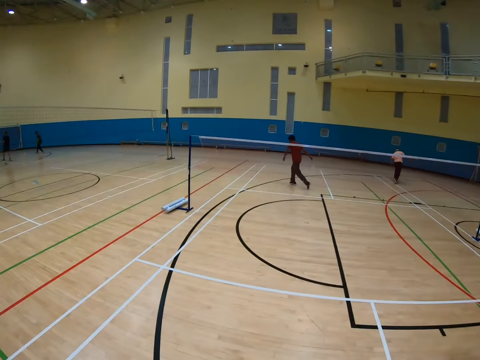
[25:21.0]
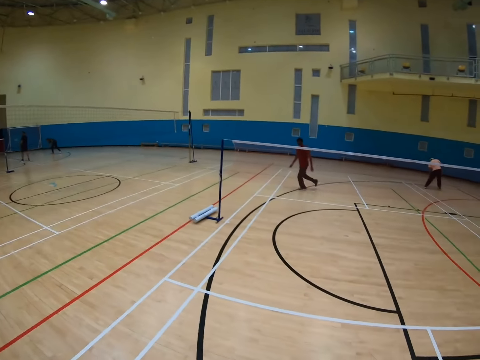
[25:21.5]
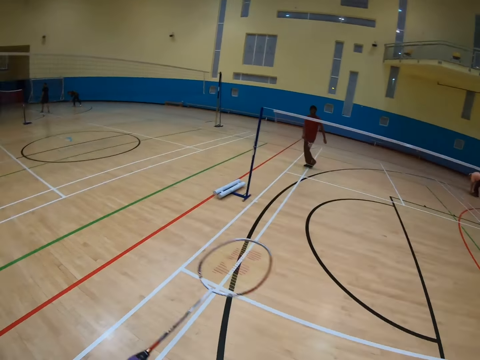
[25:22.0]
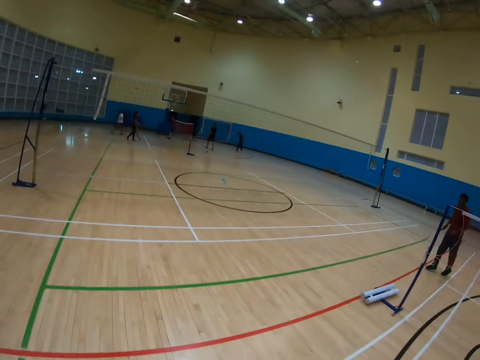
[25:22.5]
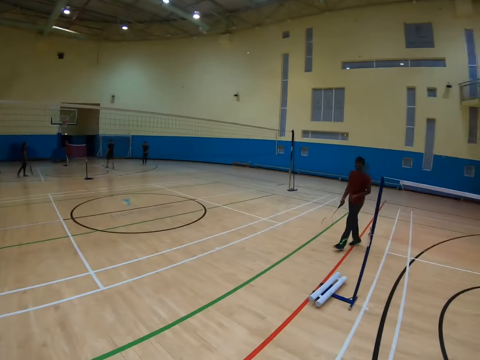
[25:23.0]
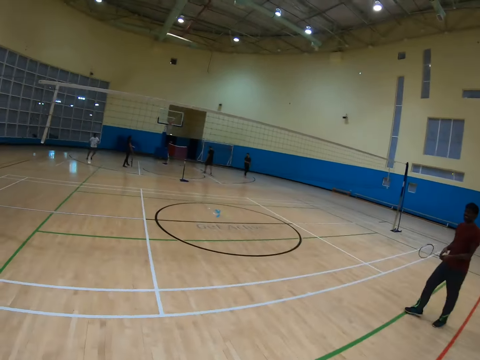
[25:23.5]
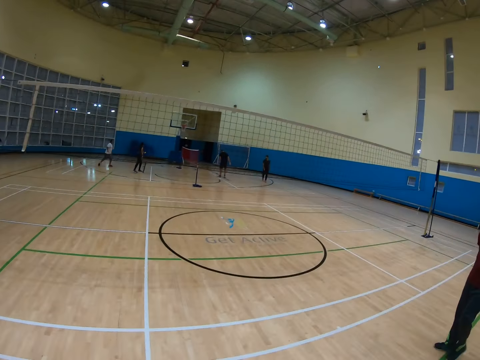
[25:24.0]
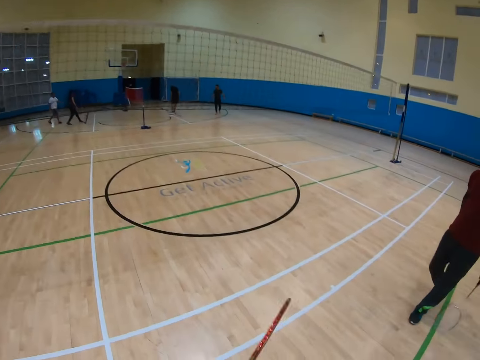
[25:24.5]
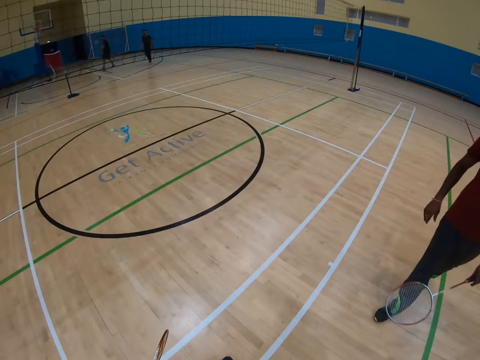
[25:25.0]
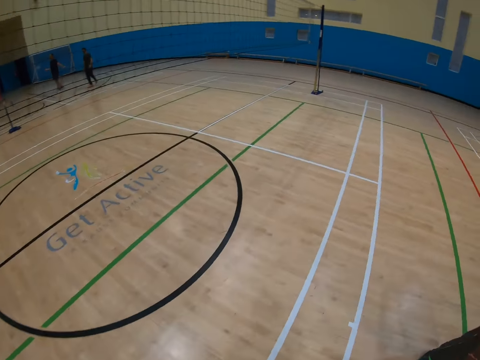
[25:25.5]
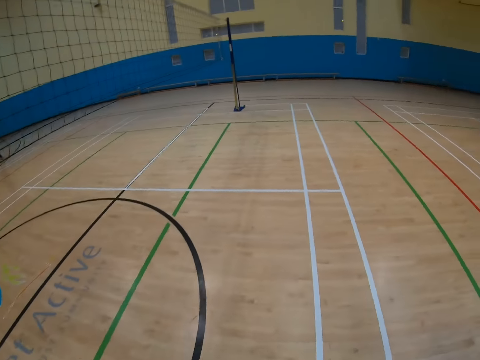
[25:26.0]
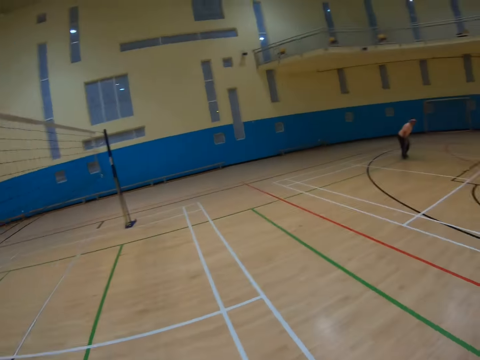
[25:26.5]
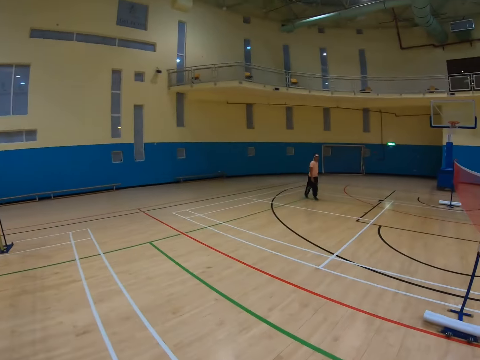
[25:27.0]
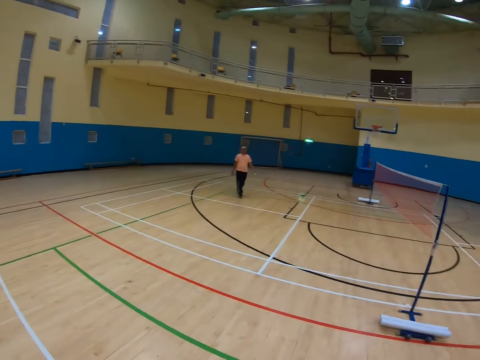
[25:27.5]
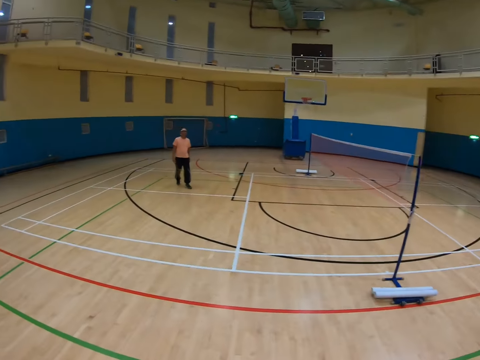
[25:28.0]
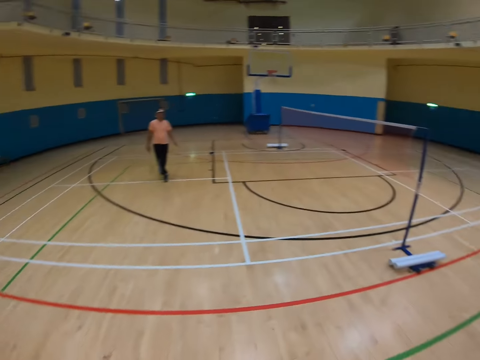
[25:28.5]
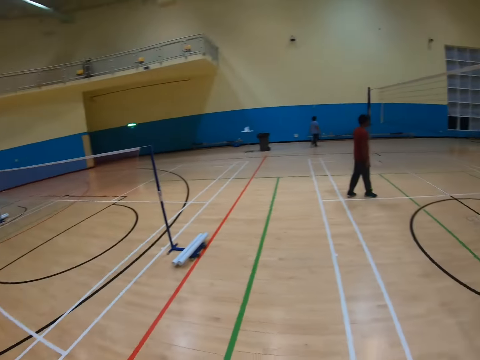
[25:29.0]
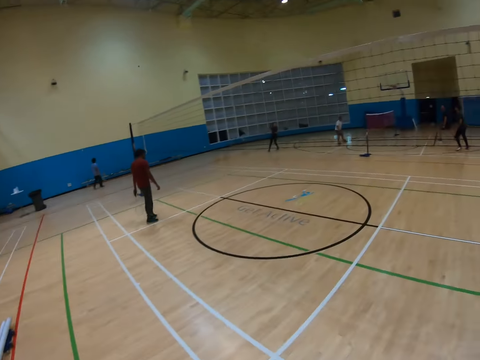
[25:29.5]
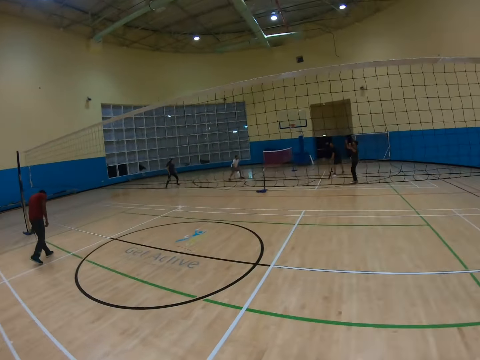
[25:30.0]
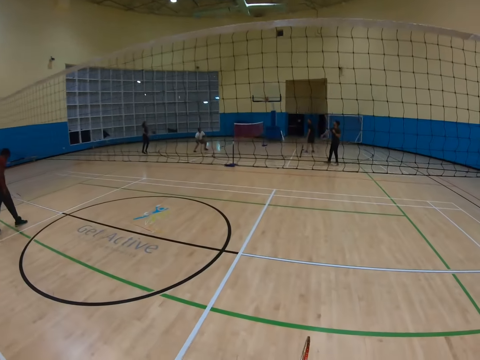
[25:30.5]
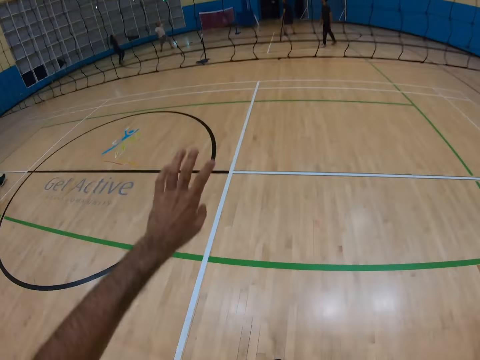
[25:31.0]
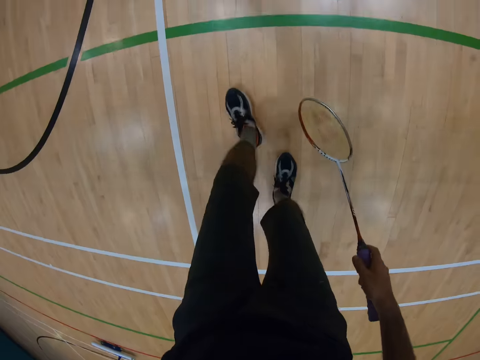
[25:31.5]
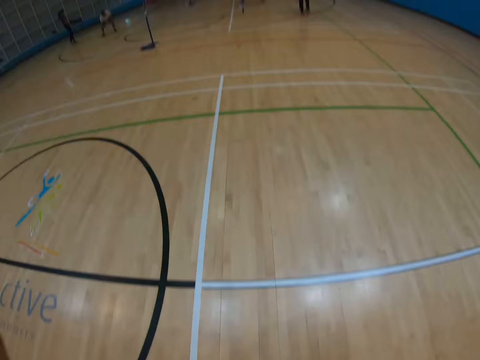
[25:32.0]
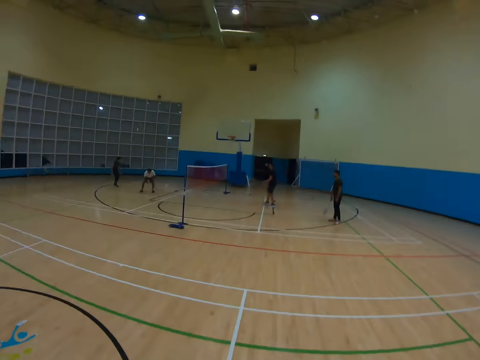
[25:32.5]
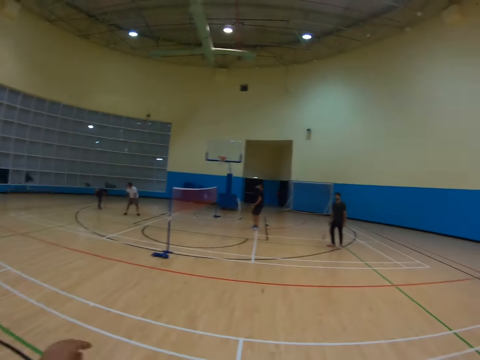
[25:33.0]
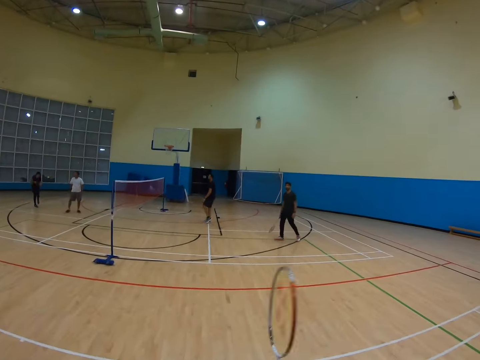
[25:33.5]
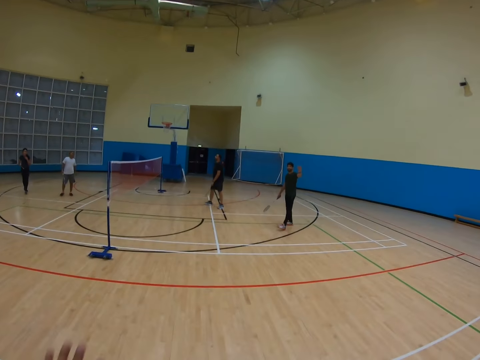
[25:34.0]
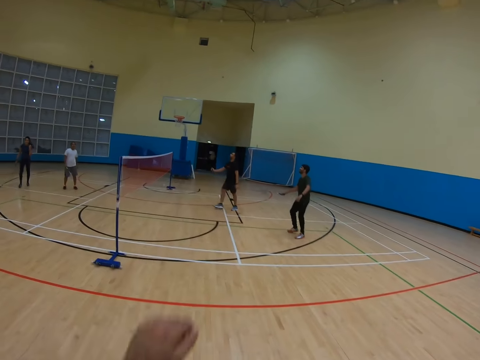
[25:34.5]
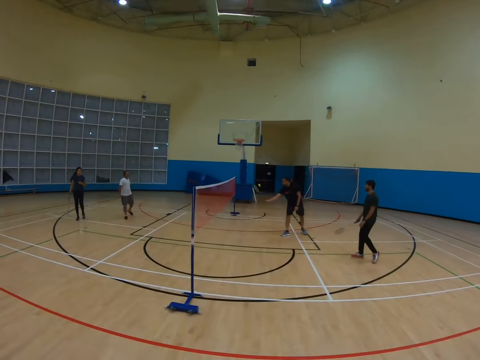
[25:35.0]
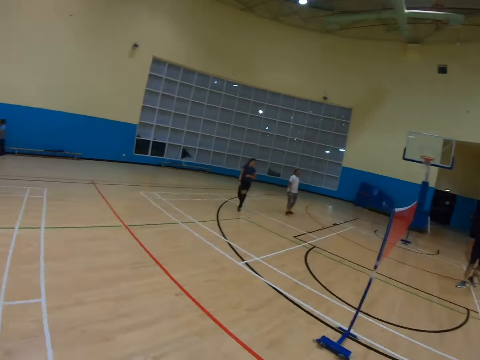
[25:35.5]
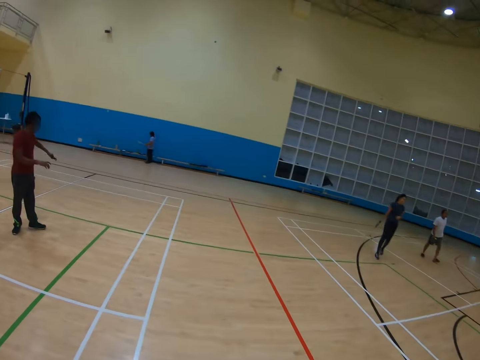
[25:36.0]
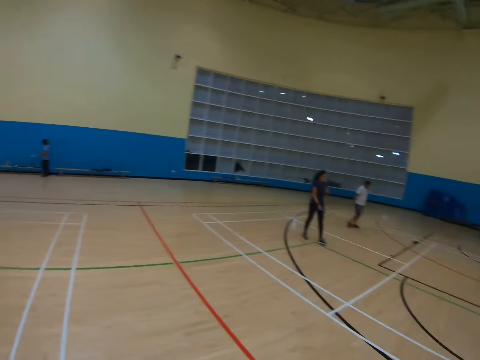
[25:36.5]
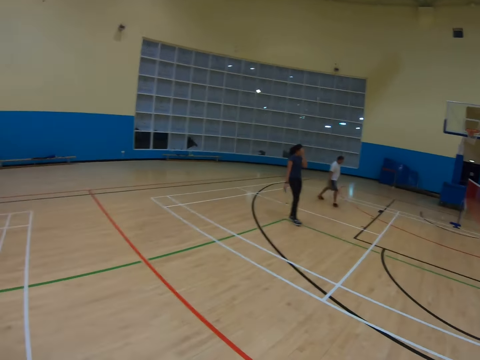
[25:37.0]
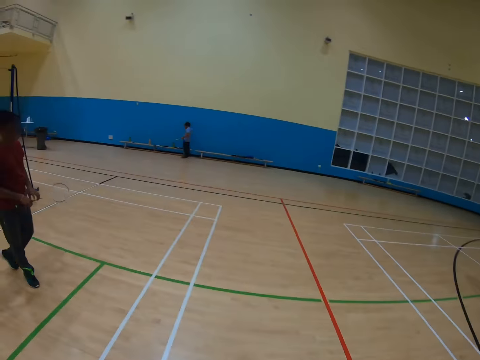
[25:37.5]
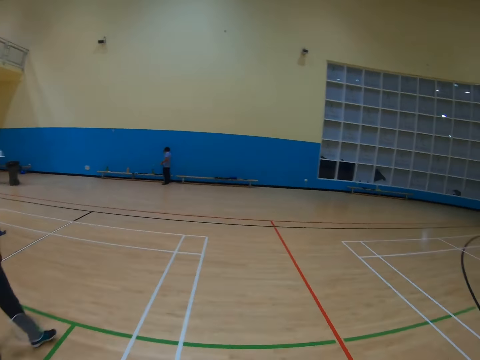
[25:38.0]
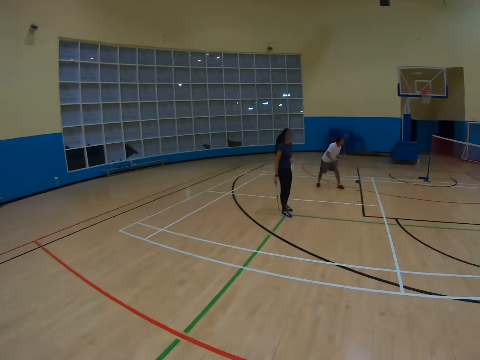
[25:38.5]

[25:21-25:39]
A man runs in the badminton court. The man picks up the shuttlecock. Another man walks in the badminton court. The camera wearer walks in the badminton court. The first man walks in the badminton court. The camera wearer touches the badminton mesh. They walk in the badminton court. They wave at a third man. They walk in the badminton court.

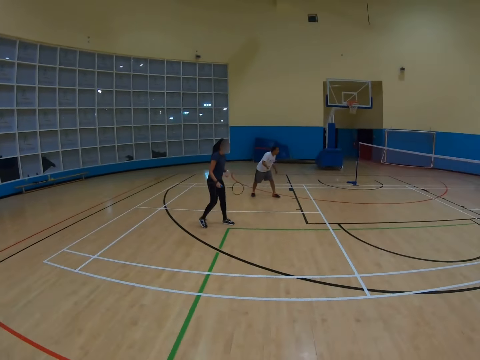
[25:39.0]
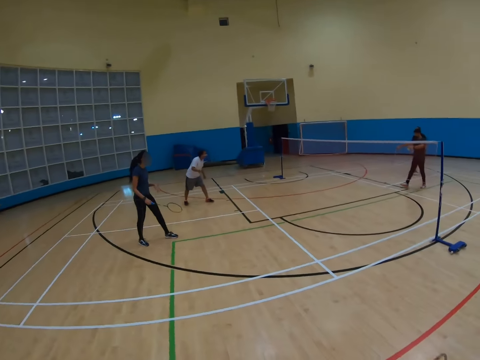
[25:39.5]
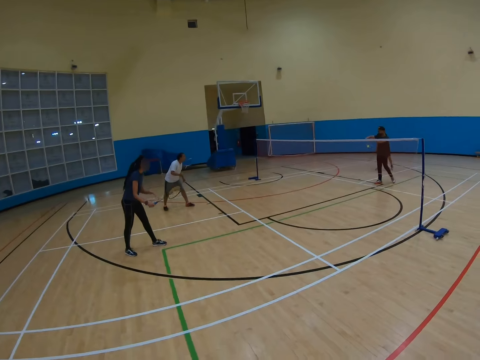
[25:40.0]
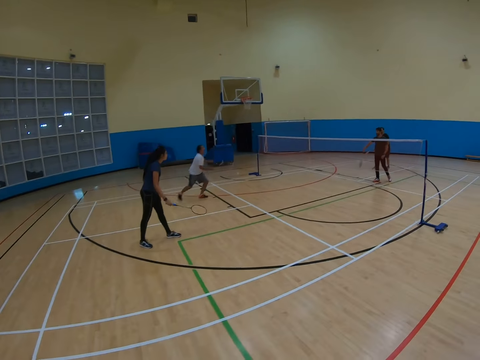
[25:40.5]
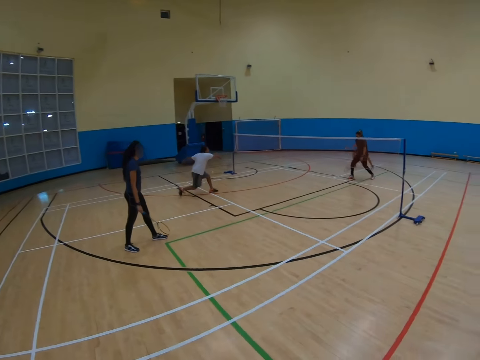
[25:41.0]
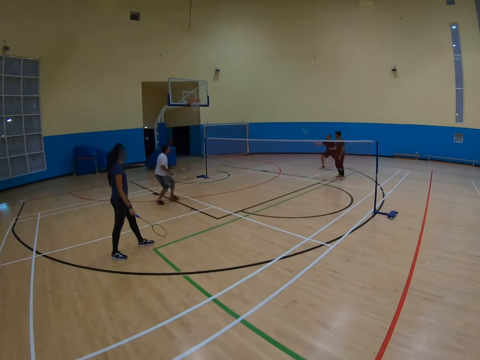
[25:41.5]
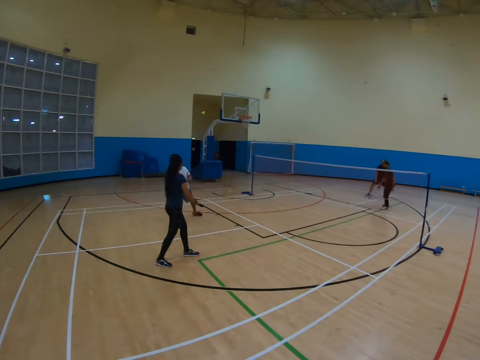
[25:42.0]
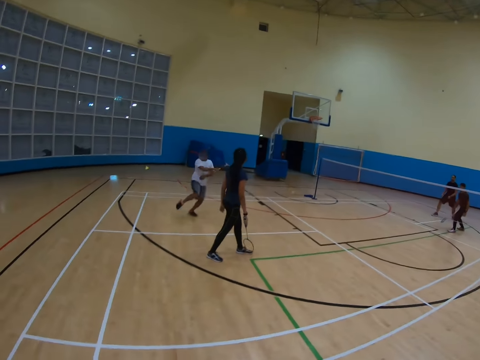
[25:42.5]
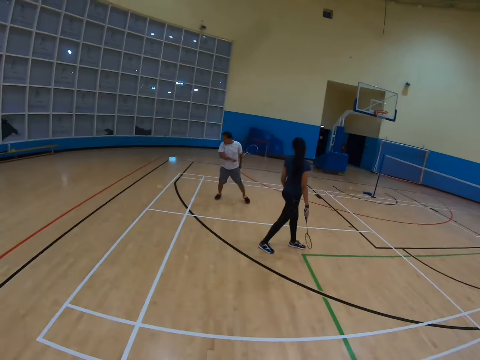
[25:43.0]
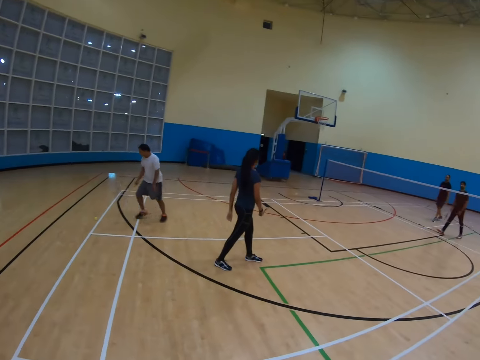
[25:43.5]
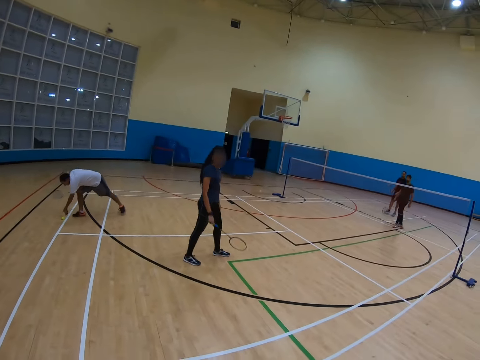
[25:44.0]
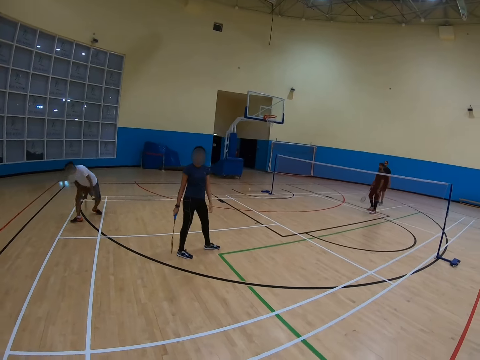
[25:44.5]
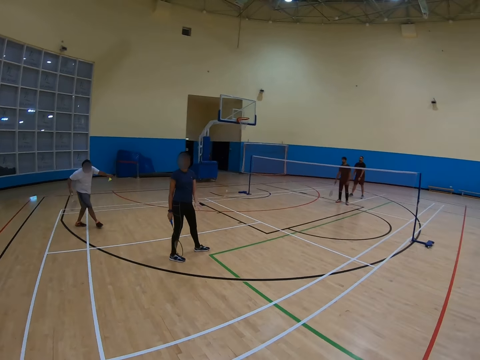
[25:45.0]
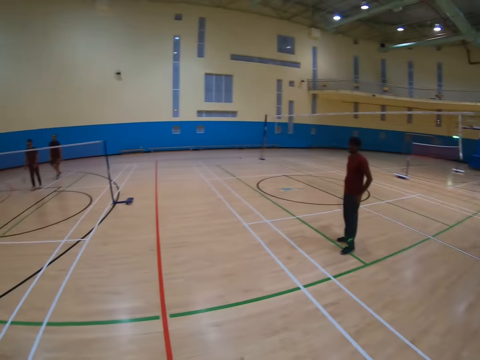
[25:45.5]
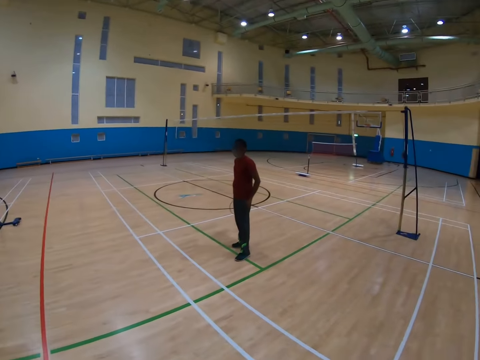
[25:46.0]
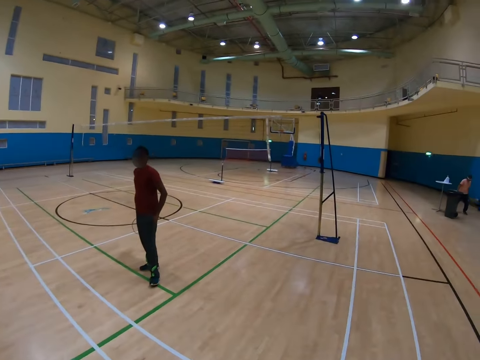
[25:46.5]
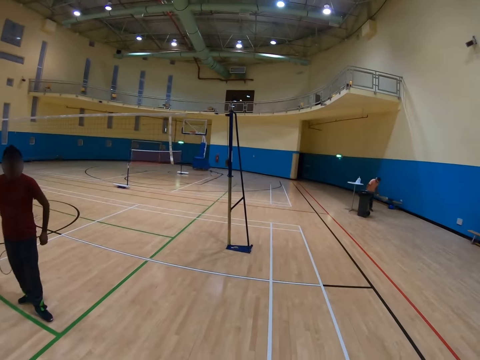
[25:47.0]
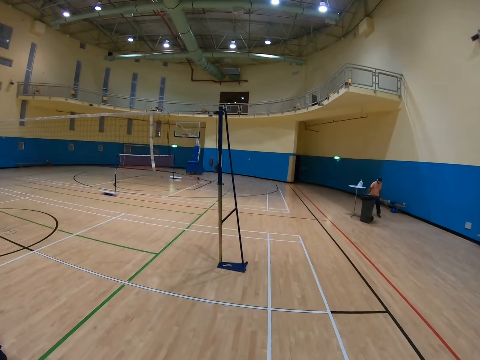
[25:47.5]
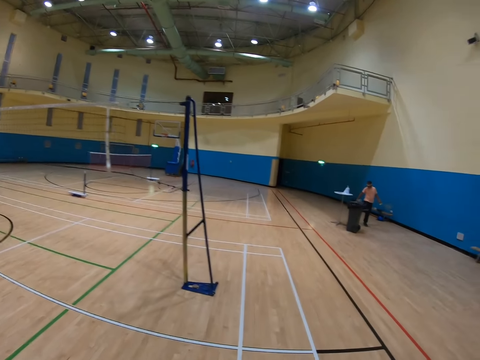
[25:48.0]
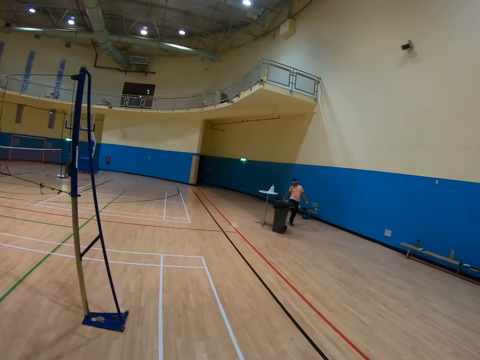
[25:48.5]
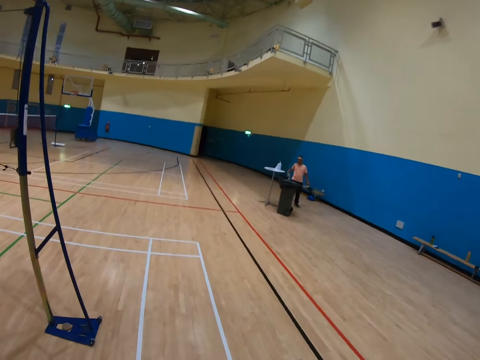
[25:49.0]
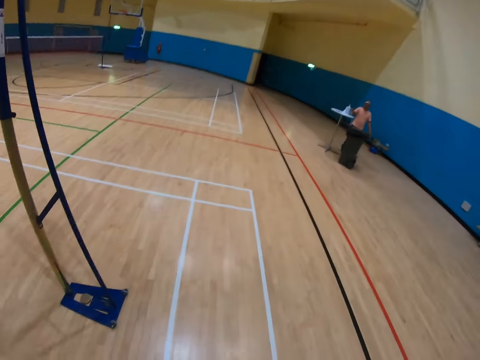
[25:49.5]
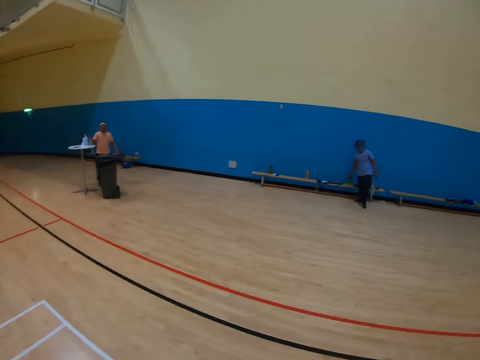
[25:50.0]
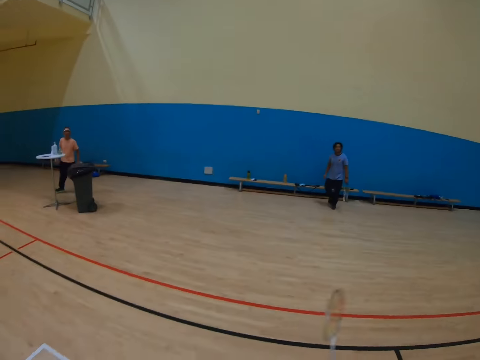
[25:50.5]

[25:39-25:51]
The camera wearer watches the badminton game. They walk in the badminton court.
